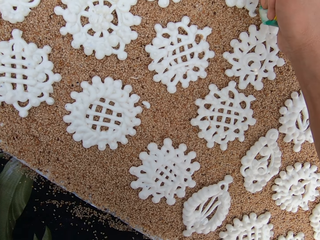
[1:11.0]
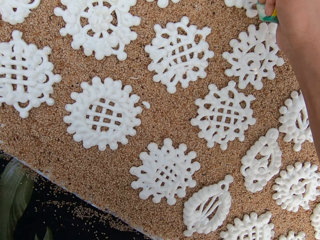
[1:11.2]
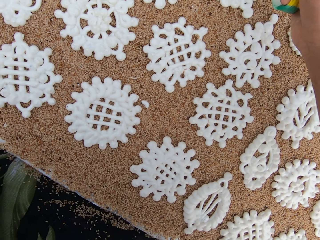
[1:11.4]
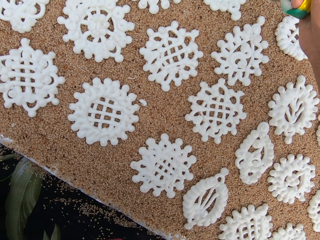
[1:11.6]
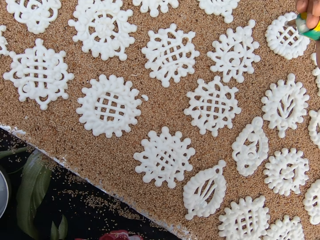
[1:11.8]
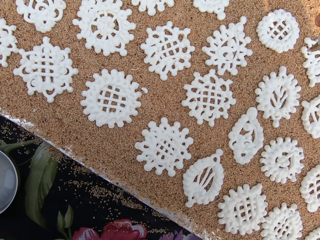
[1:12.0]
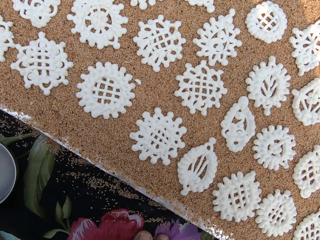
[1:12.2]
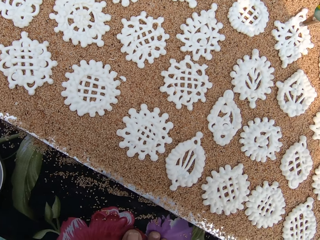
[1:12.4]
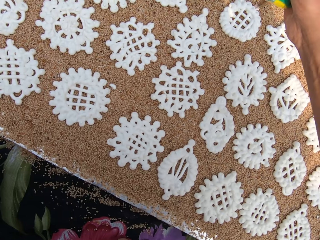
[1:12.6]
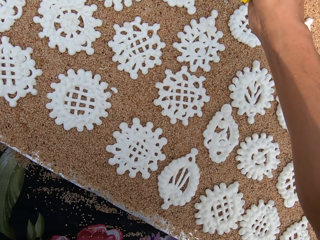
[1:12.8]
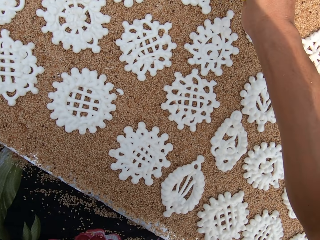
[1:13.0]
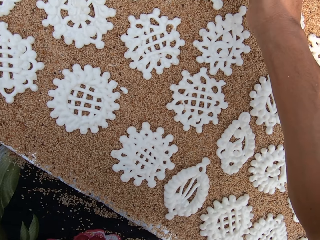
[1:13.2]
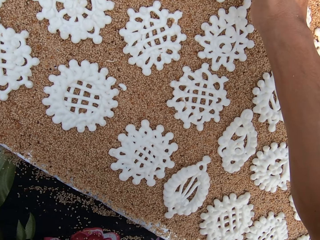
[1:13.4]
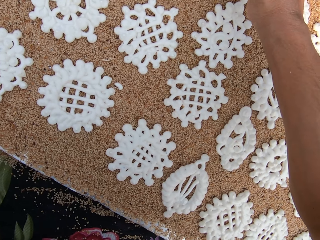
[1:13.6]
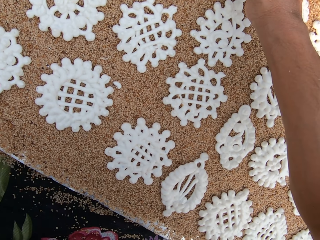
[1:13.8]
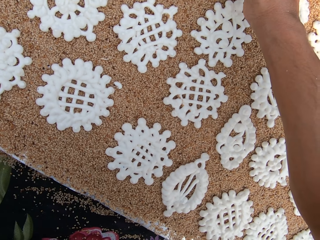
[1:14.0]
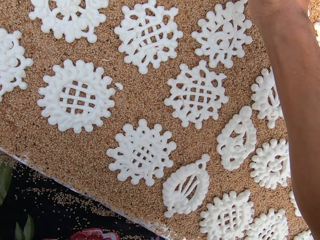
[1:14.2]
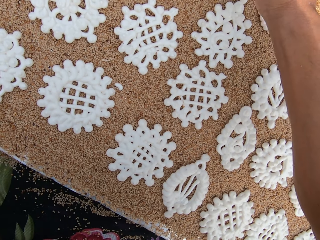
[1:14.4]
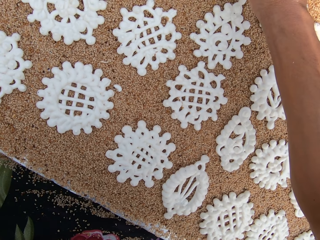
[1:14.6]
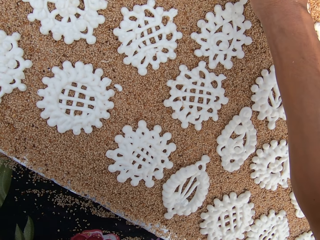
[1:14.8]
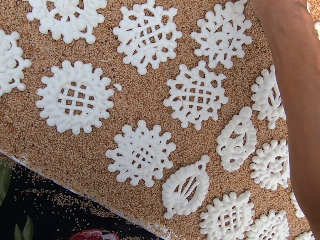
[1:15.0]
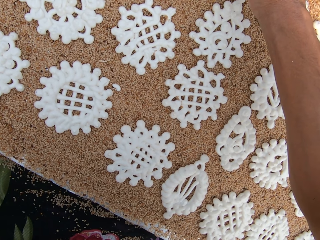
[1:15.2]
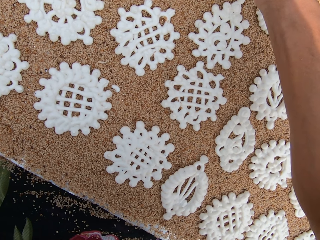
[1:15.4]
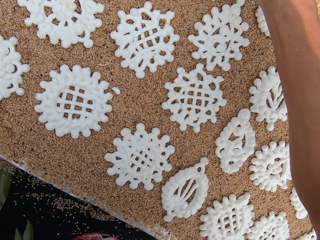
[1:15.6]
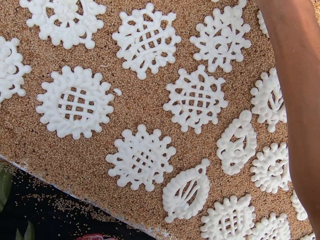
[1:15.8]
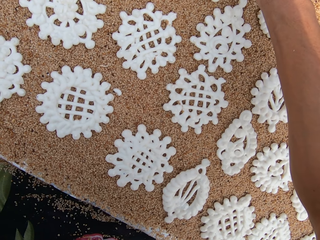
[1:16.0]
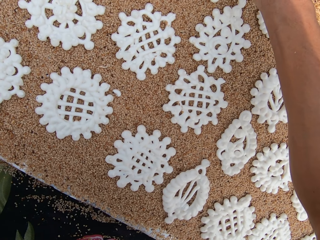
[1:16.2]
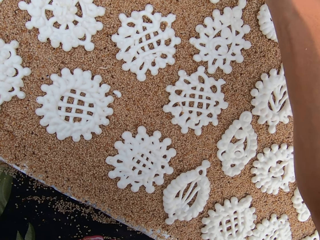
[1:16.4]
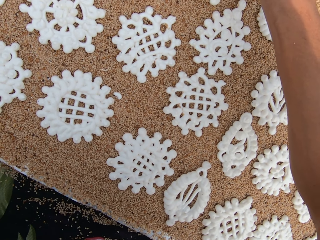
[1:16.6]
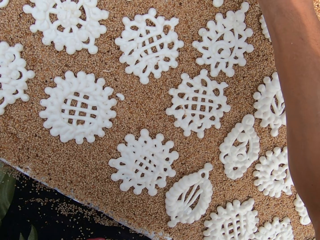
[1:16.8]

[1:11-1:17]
The camera wearer moves the right hand. They squeeze the dough.
